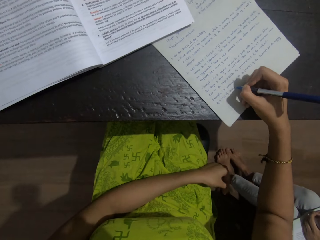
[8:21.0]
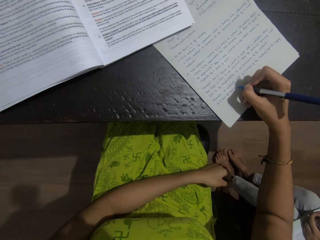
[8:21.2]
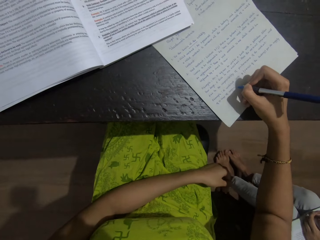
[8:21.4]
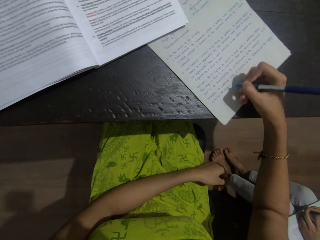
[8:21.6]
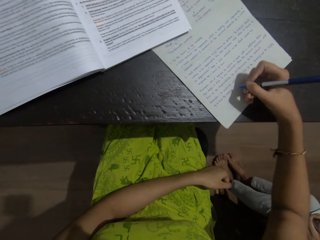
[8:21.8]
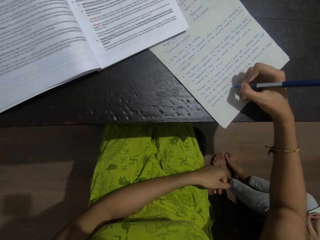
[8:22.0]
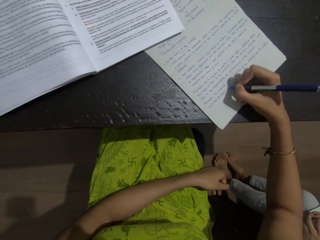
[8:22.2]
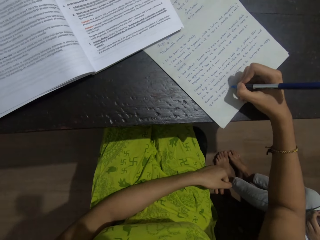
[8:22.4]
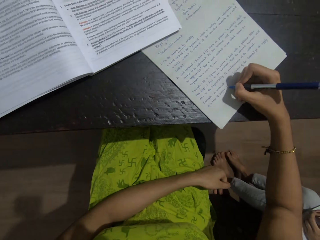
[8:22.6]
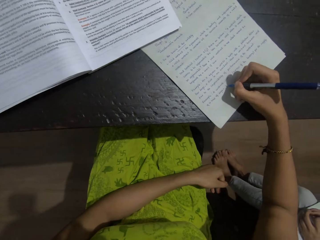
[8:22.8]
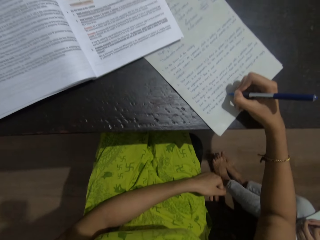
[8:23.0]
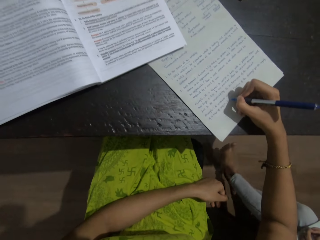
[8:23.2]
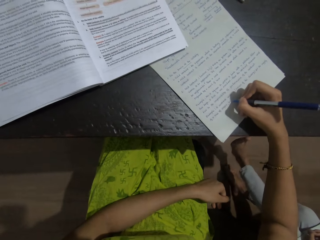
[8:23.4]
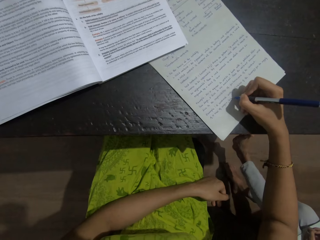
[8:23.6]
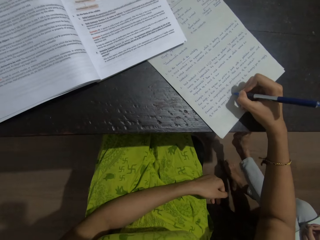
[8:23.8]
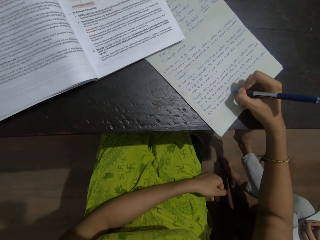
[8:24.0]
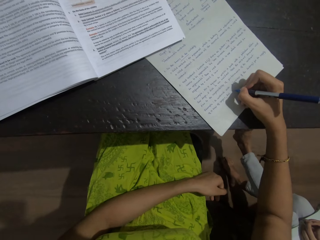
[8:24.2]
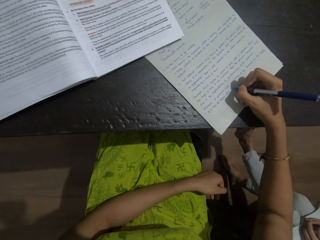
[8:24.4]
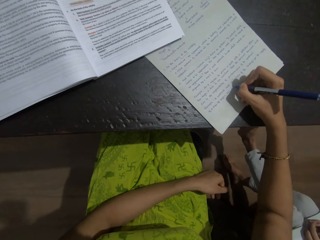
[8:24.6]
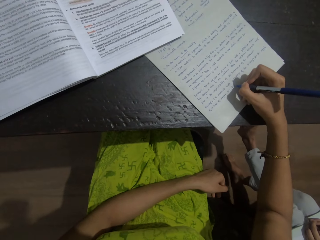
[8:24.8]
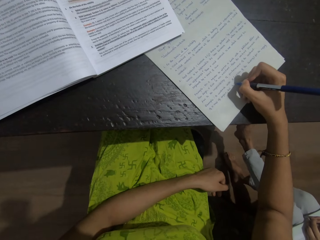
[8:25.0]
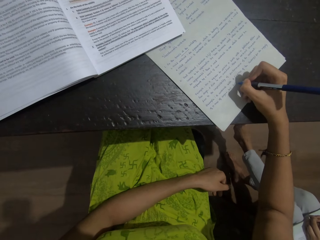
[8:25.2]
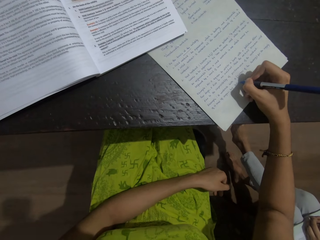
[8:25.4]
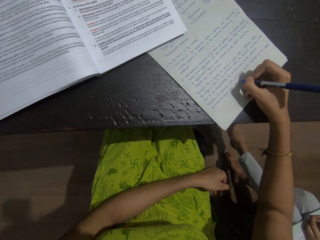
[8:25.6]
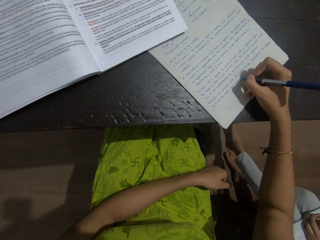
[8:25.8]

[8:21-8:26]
The camera wearer writes on a piece of paper with a pen.

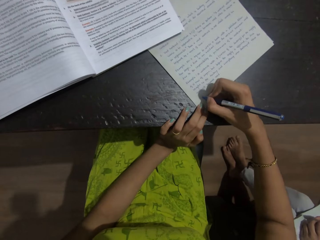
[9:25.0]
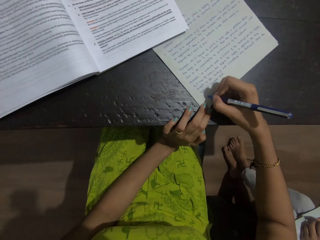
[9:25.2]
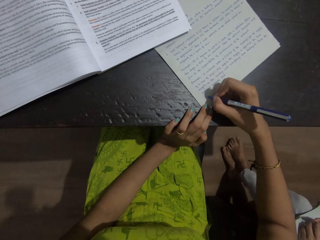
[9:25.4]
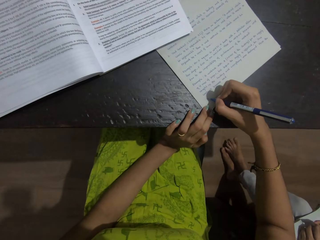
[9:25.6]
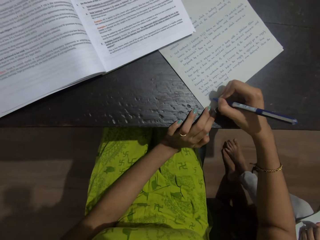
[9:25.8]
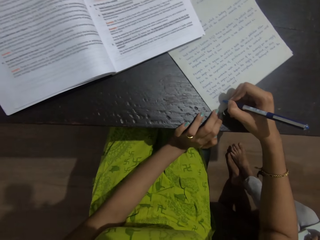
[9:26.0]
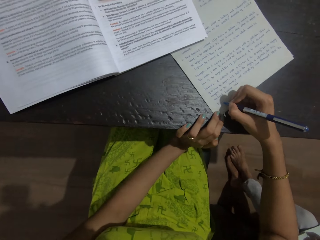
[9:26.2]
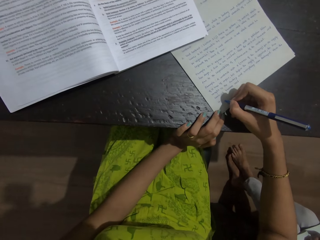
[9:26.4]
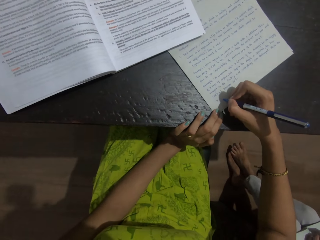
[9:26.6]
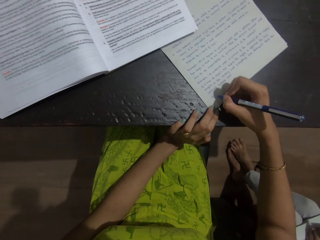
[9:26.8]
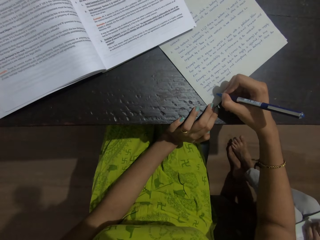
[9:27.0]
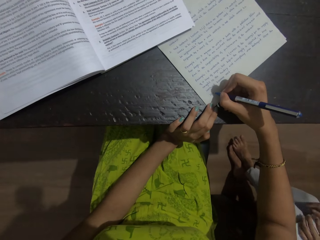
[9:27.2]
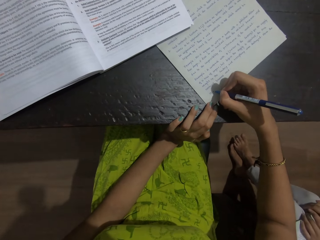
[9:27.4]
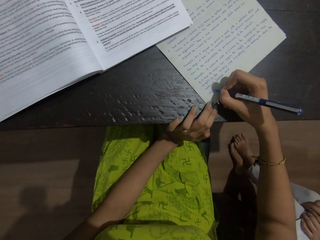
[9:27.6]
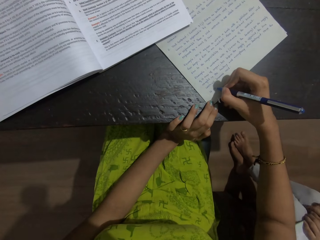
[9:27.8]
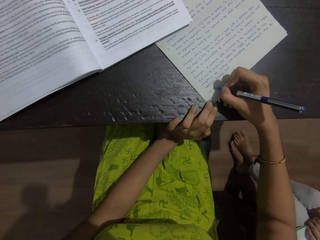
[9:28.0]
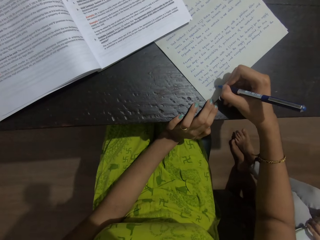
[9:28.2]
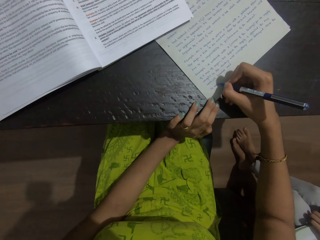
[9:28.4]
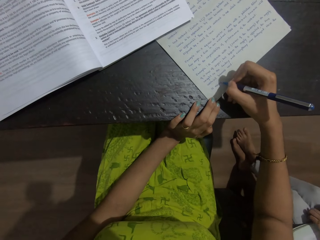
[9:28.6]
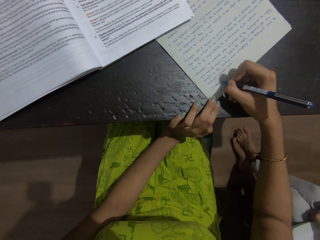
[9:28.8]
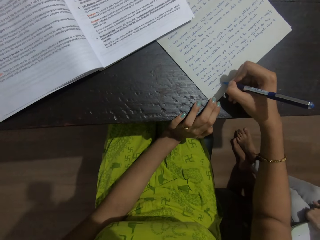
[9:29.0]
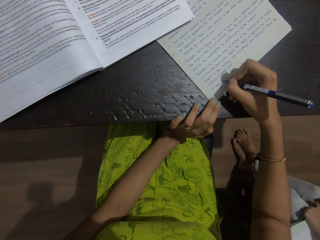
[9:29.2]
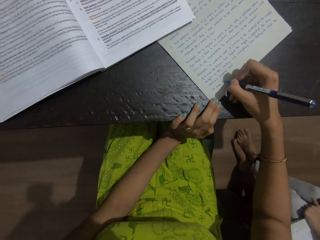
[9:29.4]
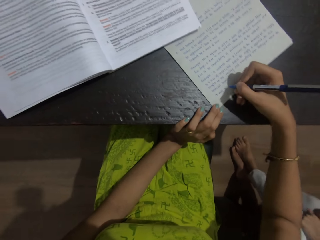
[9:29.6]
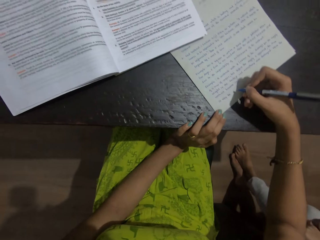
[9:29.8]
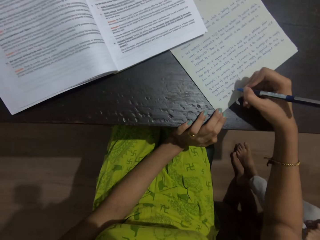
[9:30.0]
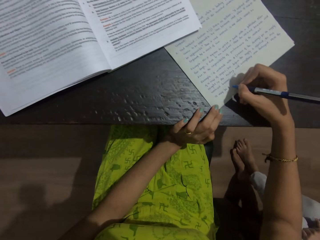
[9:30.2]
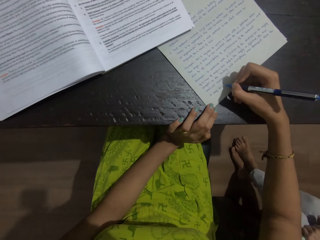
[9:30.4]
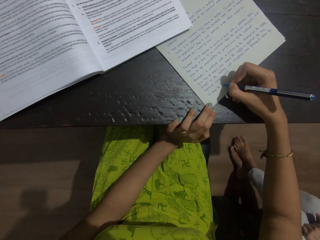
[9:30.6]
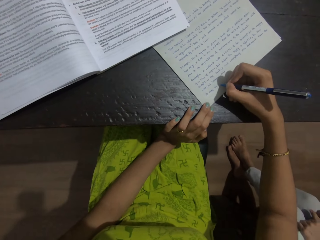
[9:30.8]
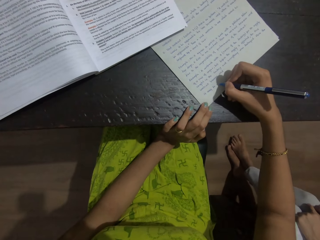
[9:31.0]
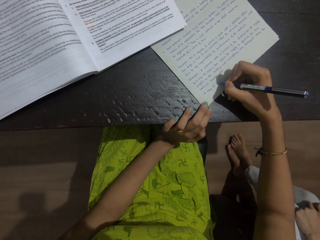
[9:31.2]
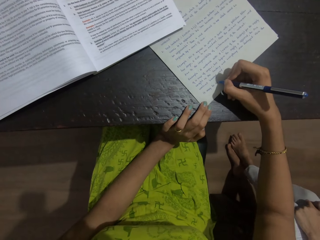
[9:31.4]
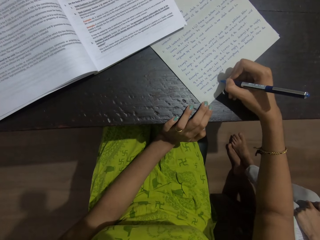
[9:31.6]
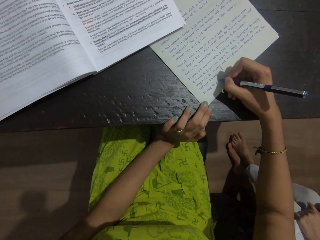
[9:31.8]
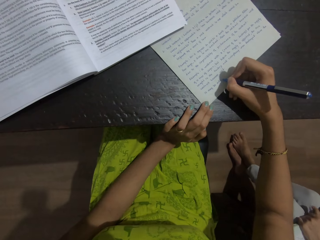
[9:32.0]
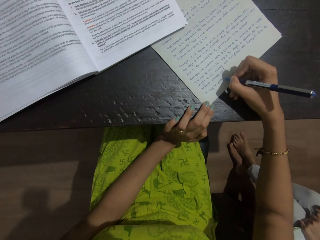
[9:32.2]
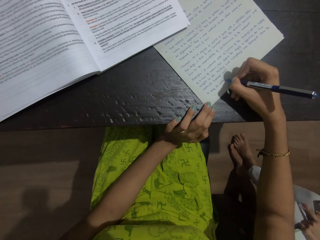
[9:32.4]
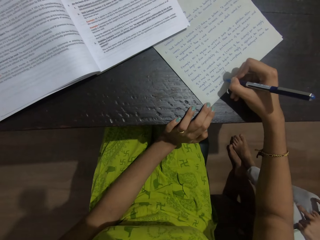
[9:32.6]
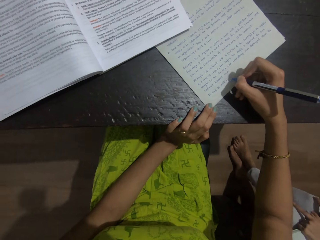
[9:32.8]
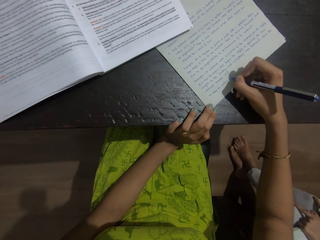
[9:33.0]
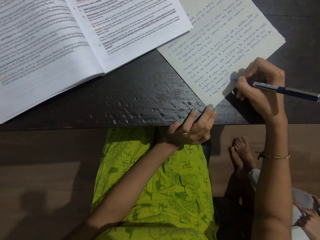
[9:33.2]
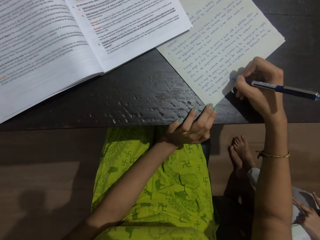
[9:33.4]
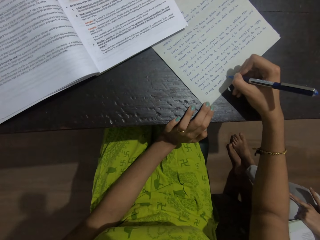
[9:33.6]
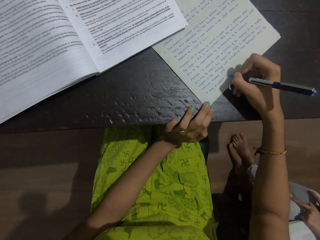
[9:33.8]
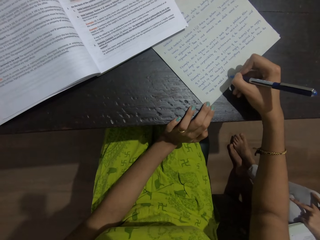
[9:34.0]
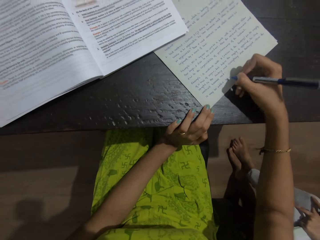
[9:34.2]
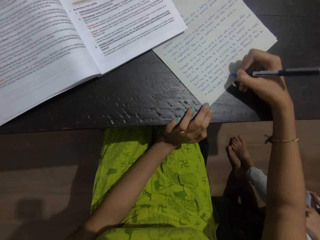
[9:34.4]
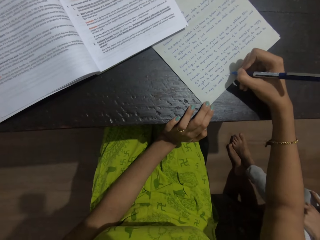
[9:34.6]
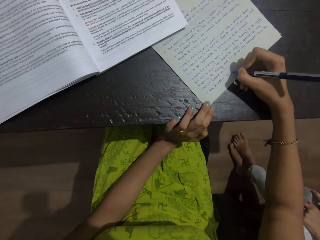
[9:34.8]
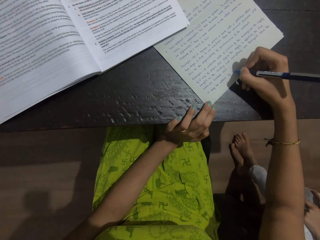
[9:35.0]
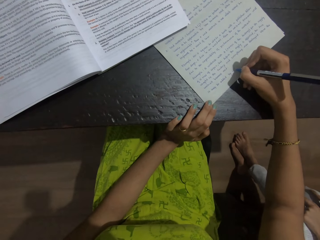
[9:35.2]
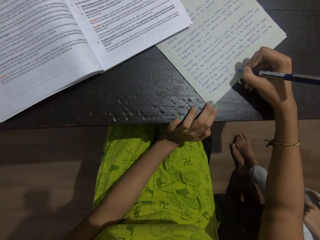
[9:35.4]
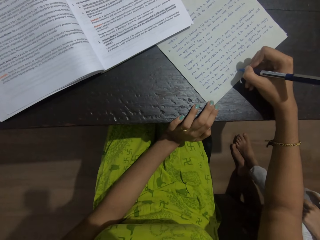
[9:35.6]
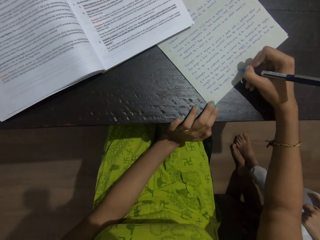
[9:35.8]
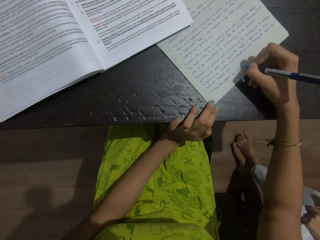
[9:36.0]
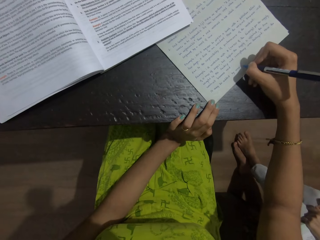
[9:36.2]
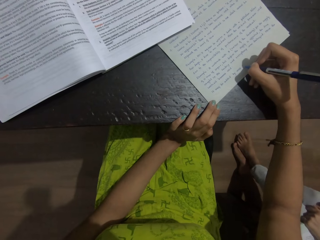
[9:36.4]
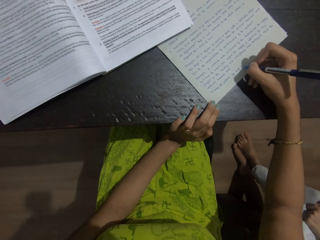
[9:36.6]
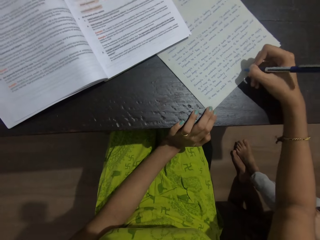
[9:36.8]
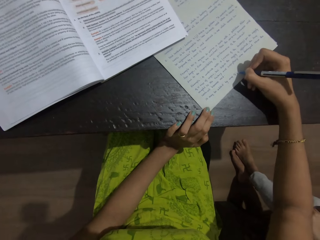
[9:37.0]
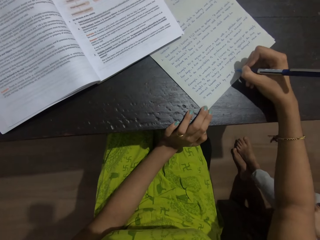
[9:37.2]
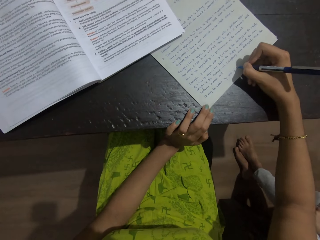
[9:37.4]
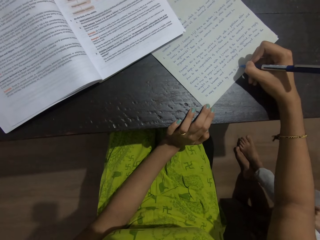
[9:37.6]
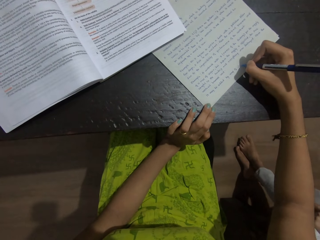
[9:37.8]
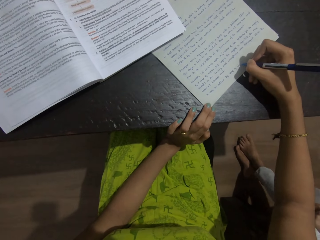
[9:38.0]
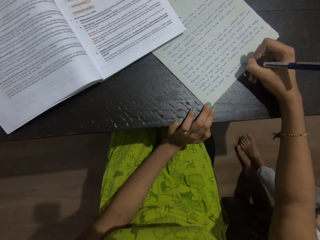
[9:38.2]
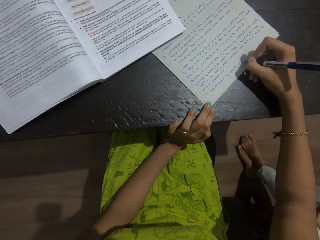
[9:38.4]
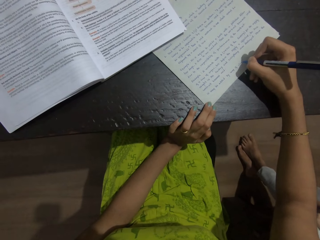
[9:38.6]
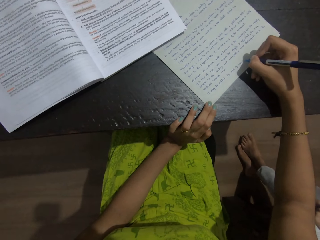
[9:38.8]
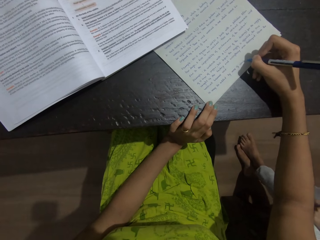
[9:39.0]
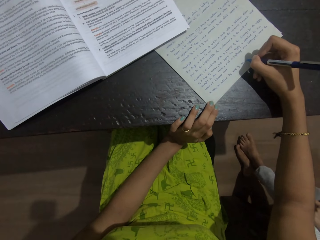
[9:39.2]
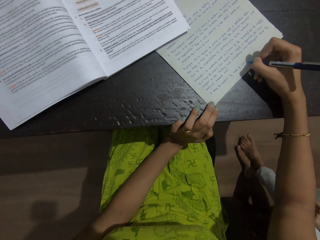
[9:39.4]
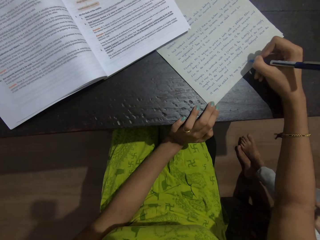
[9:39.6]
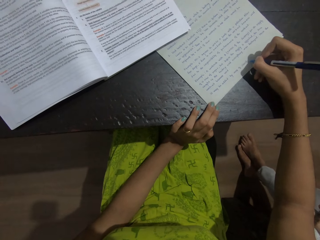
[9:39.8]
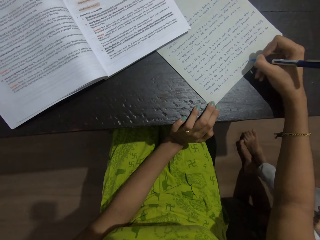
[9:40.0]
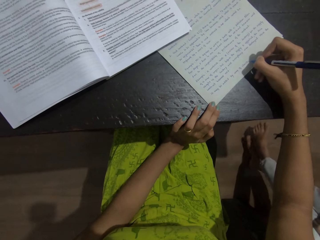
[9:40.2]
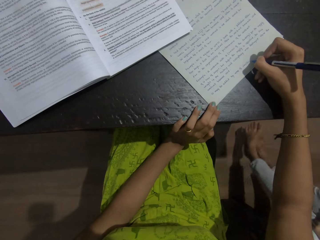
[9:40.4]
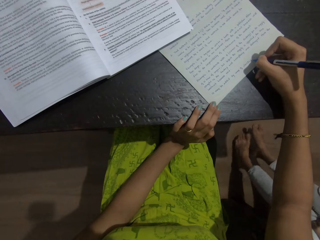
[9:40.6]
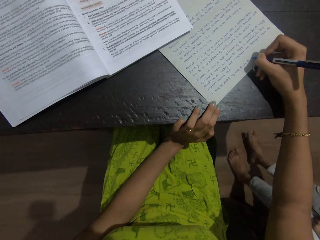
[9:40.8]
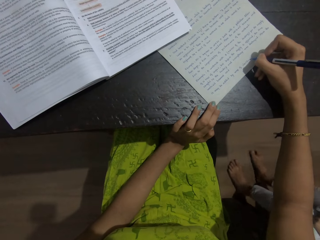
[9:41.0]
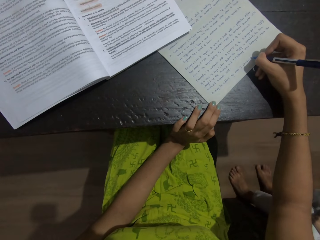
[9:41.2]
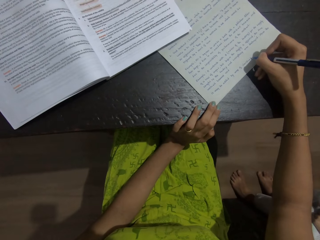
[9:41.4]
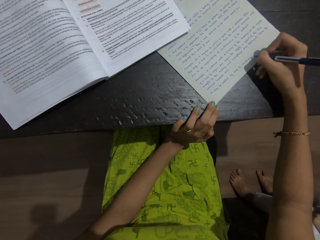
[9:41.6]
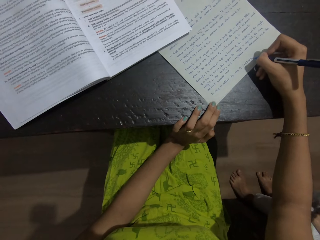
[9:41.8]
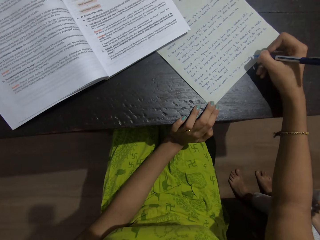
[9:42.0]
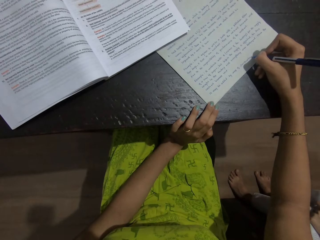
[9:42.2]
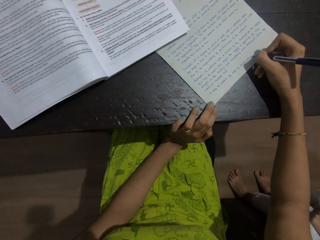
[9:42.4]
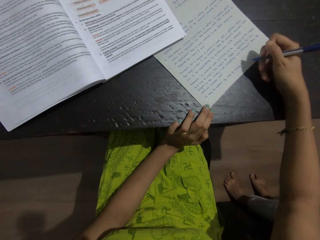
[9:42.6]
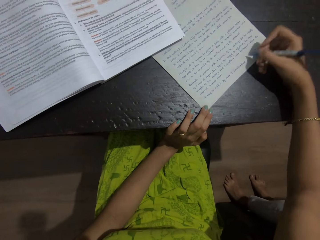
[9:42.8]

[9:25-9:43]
The camera wearer writes on a paper with a pen. A lady moves the book on her thigh. The lady stretches her legs.
